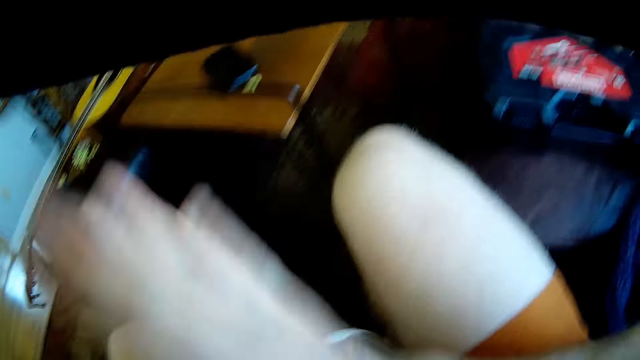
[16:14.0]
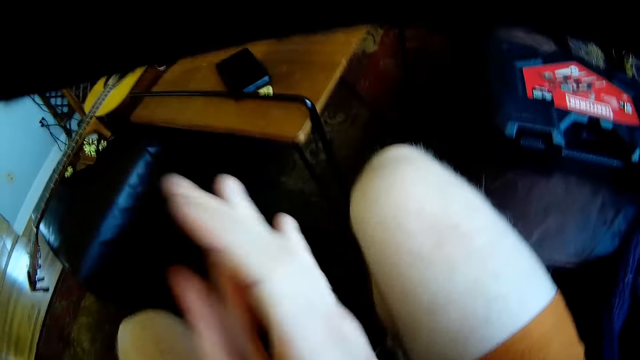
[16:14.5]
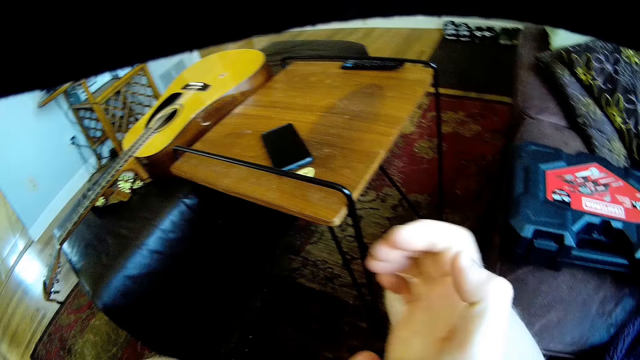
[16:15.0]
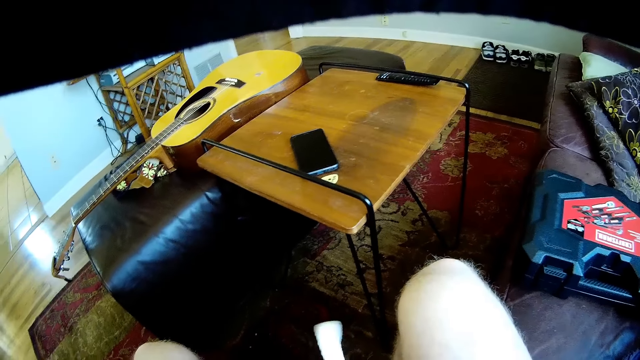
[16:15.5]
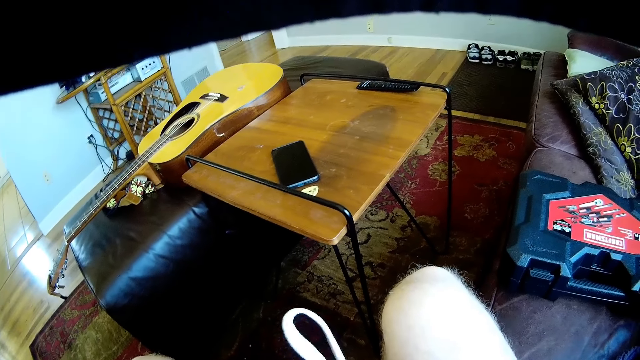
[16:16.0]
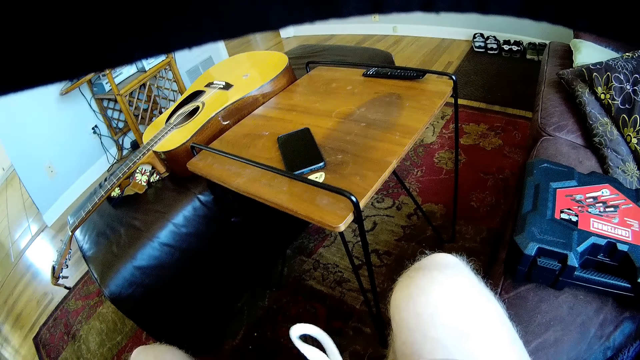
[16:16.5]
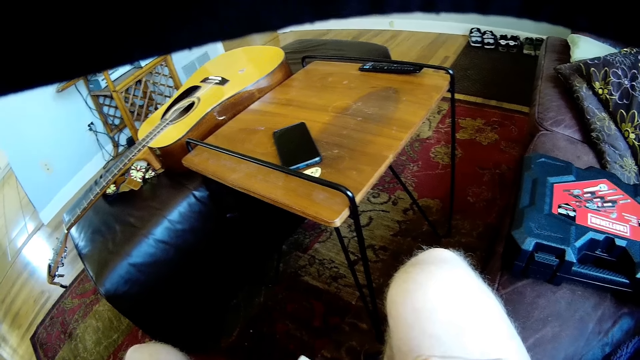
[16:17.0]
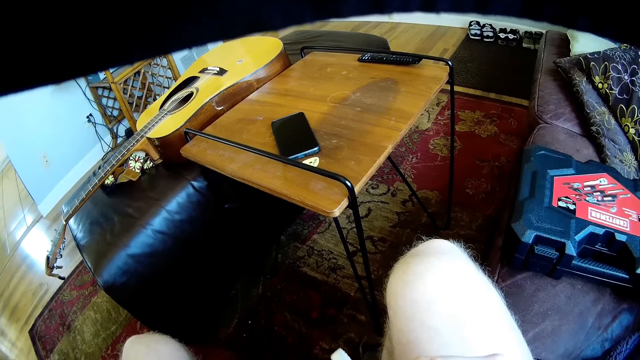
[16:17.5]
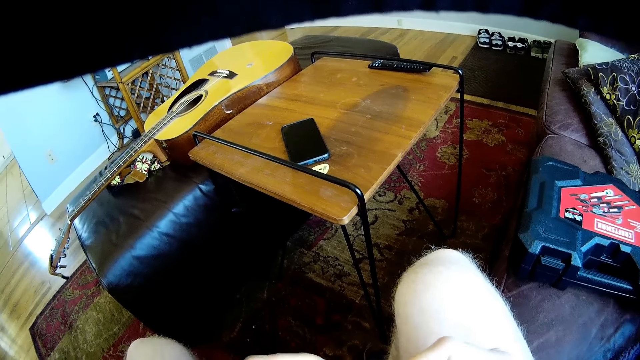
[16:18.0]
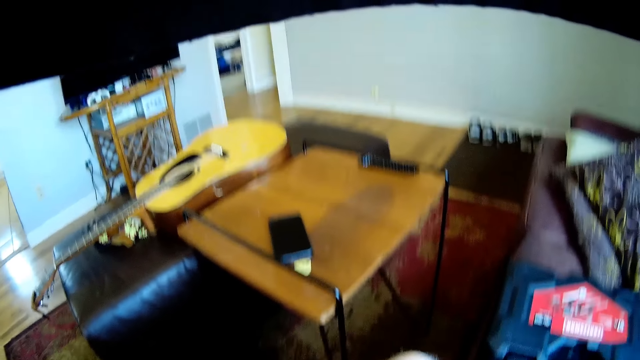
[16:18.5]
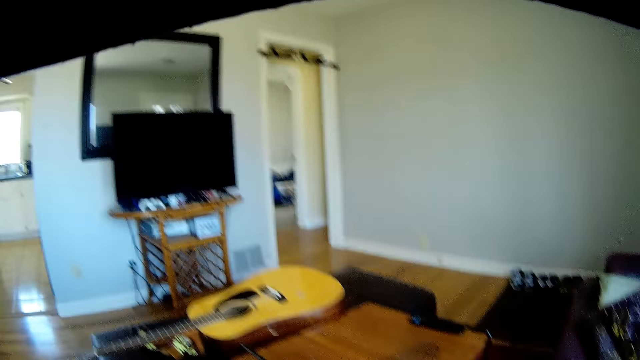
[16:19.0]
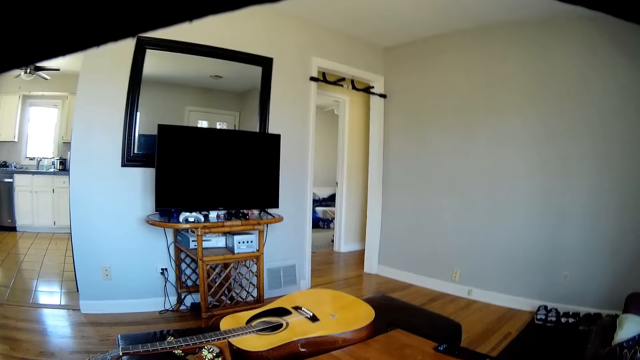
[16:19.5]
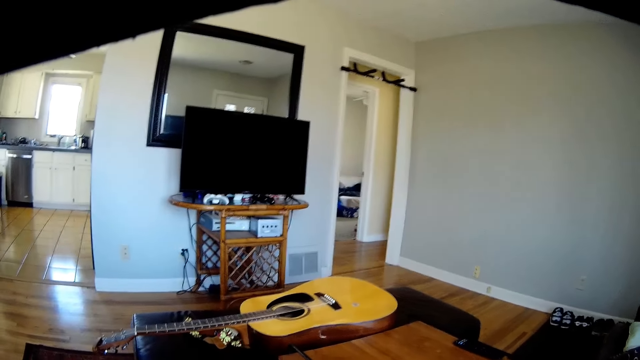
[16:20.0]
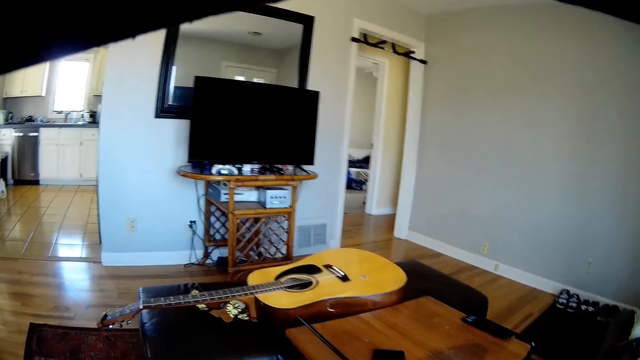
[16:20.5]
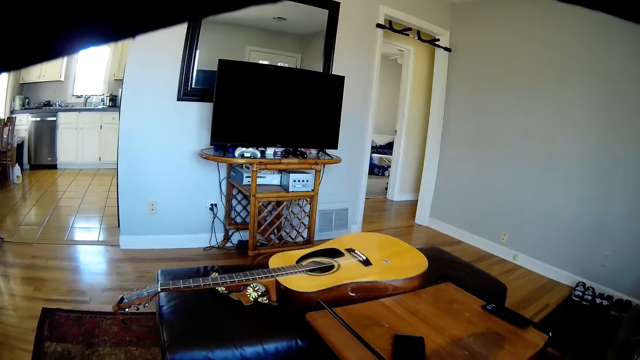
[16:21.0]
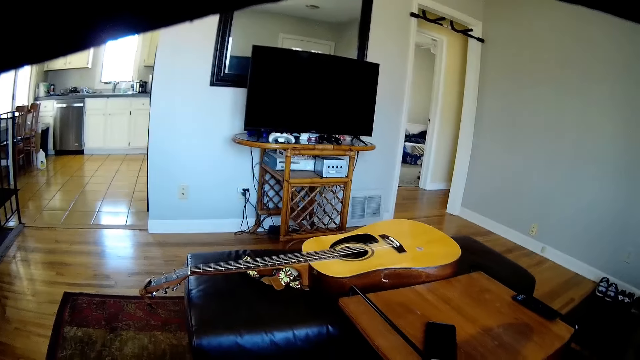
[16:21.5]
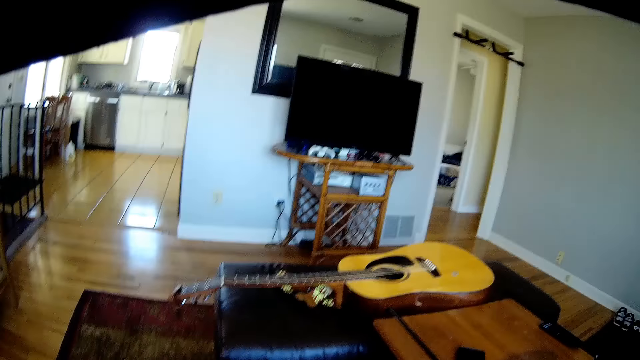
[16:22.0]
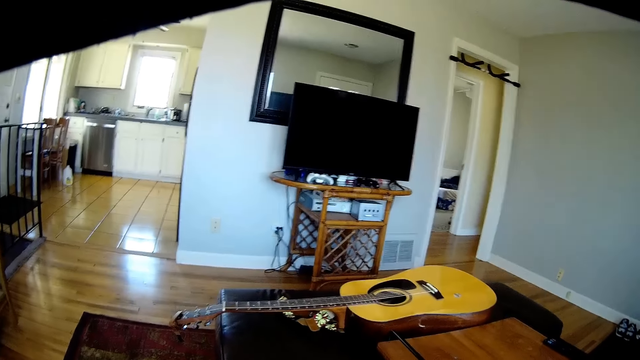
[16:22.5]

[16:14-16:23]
The camera wearer looks on the floor. They look at the TV.

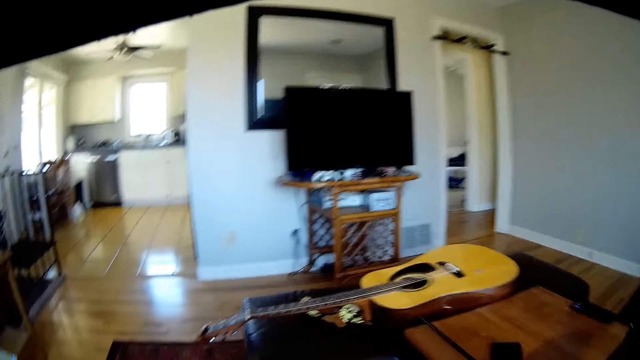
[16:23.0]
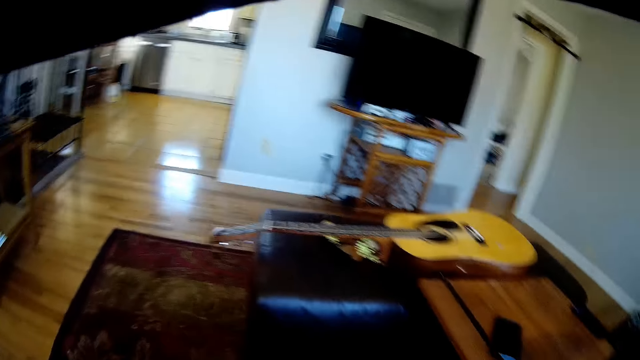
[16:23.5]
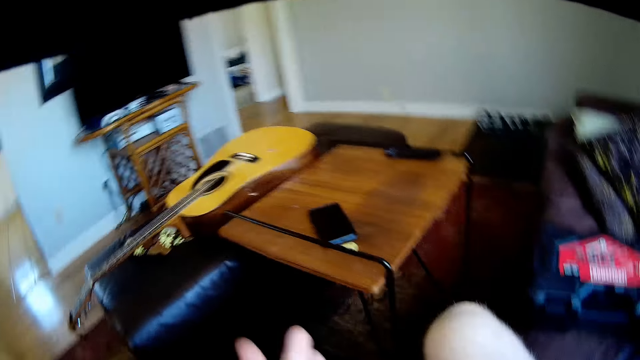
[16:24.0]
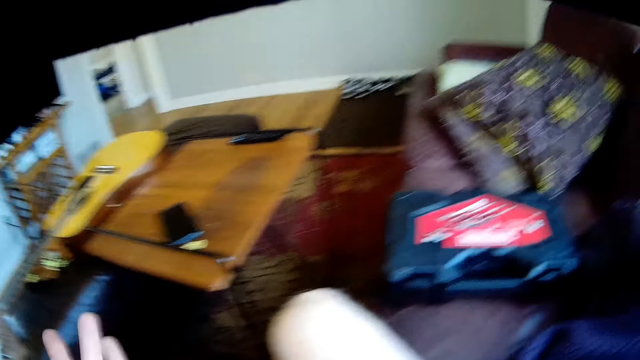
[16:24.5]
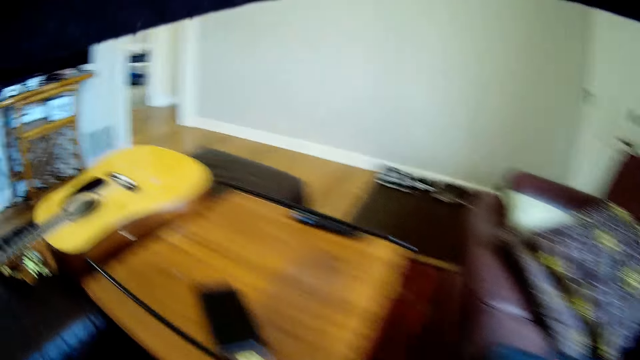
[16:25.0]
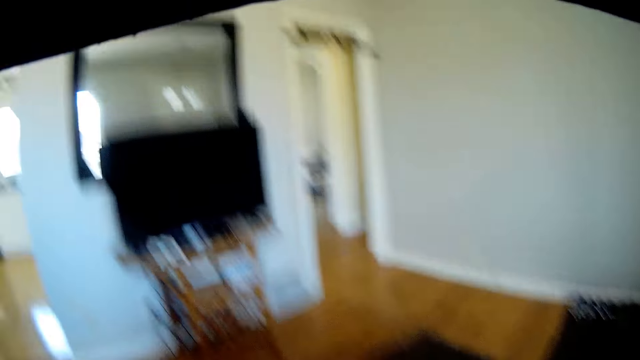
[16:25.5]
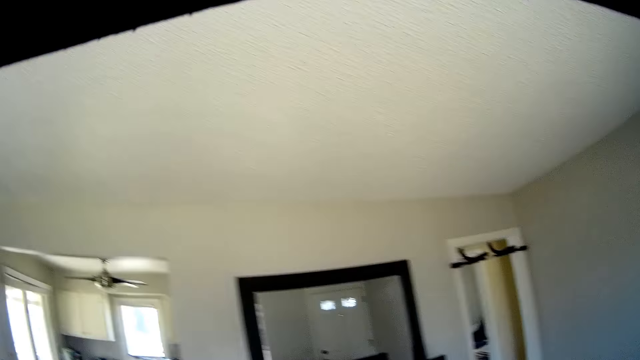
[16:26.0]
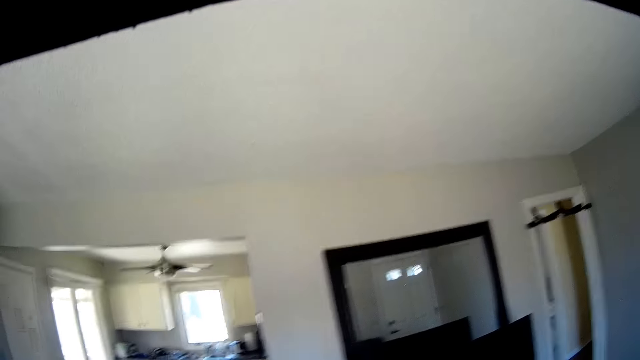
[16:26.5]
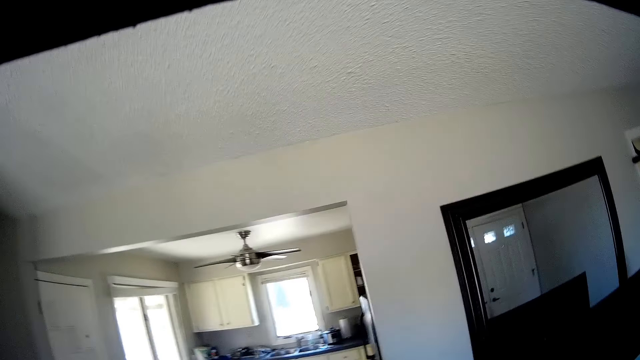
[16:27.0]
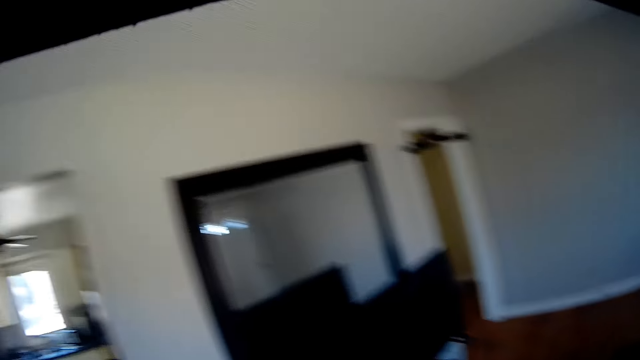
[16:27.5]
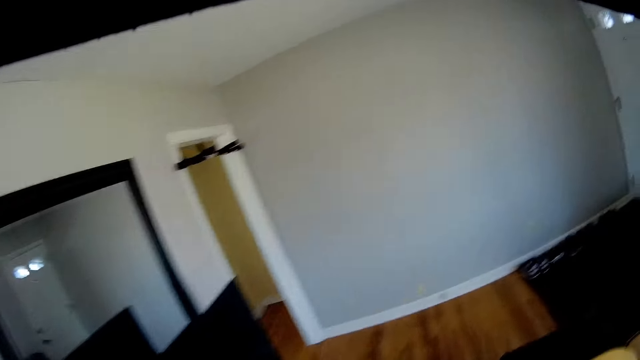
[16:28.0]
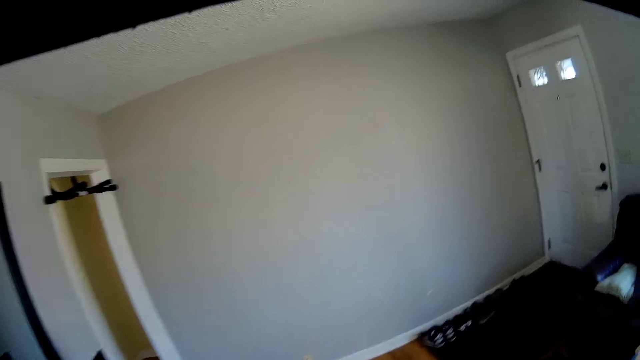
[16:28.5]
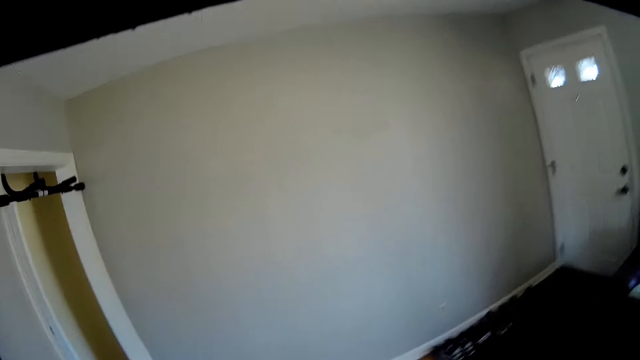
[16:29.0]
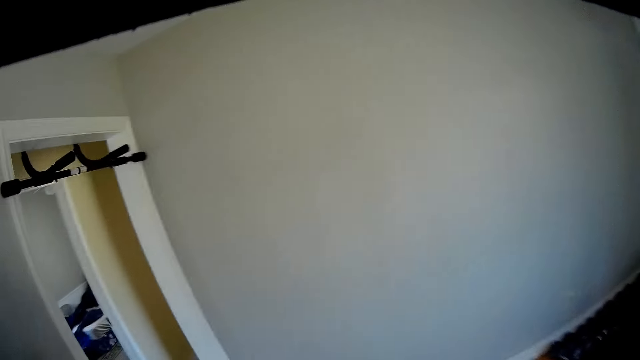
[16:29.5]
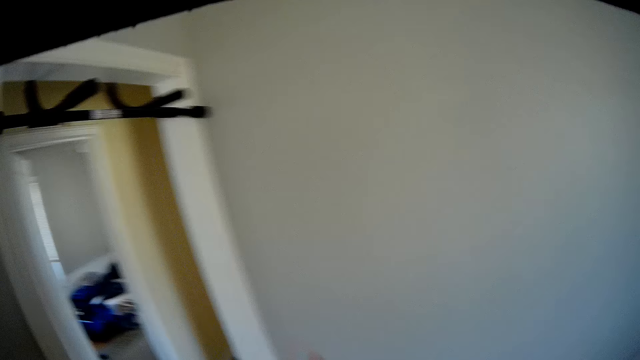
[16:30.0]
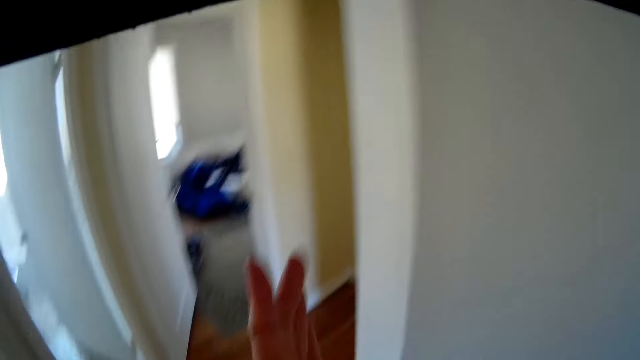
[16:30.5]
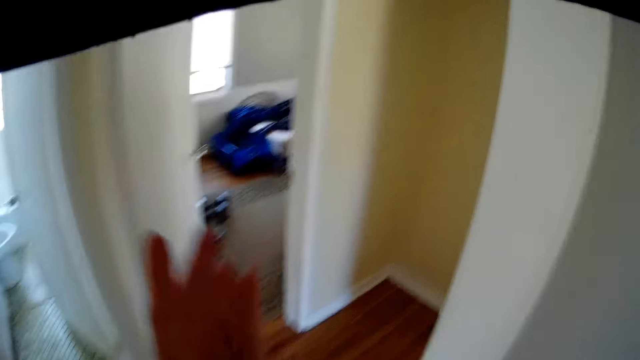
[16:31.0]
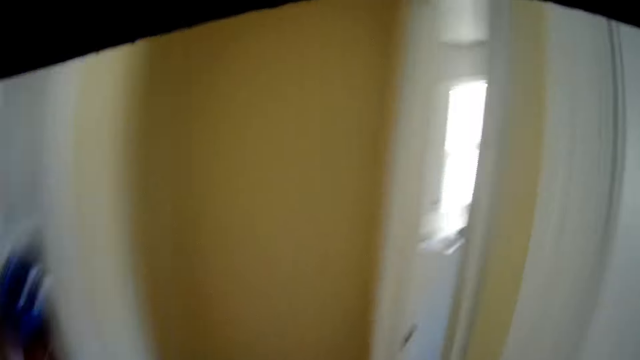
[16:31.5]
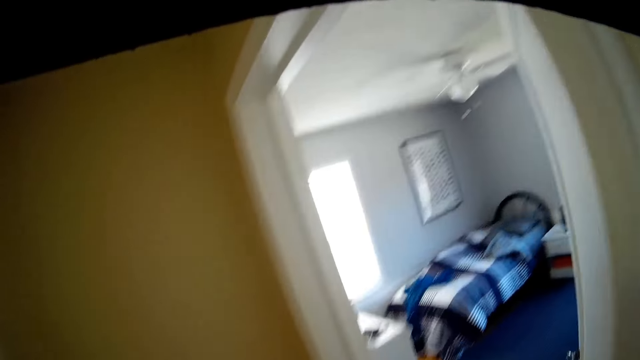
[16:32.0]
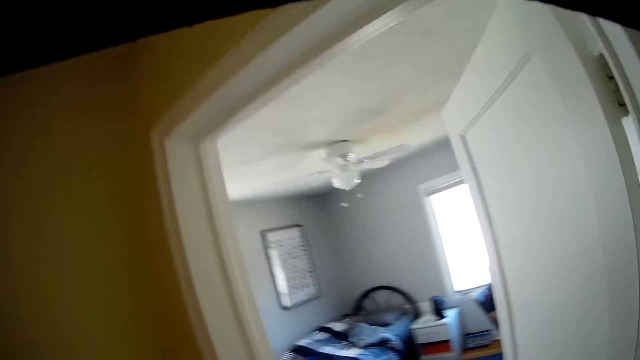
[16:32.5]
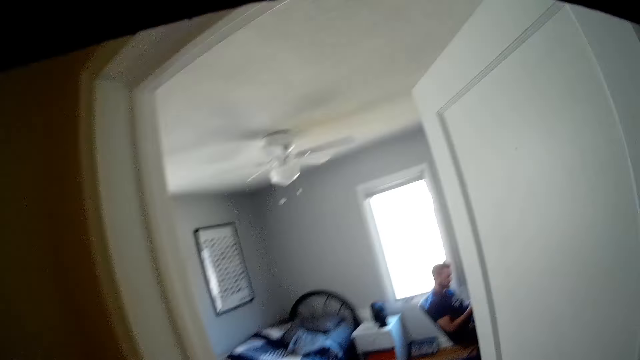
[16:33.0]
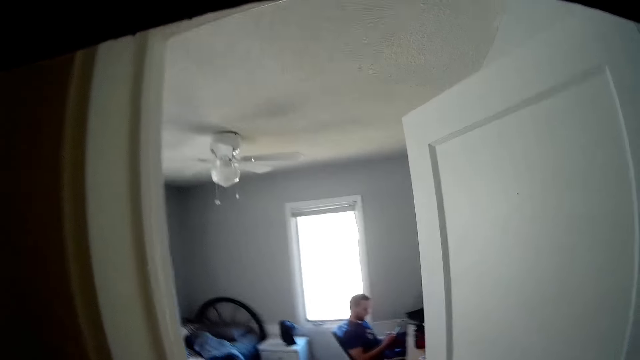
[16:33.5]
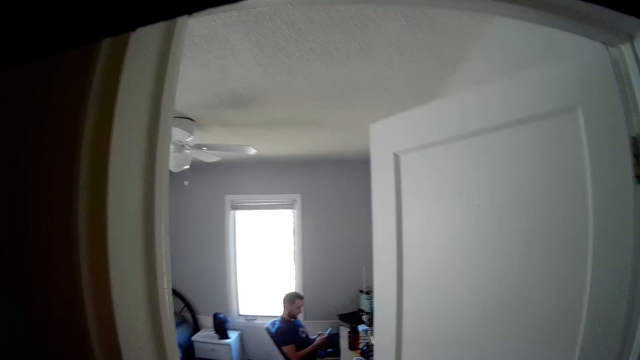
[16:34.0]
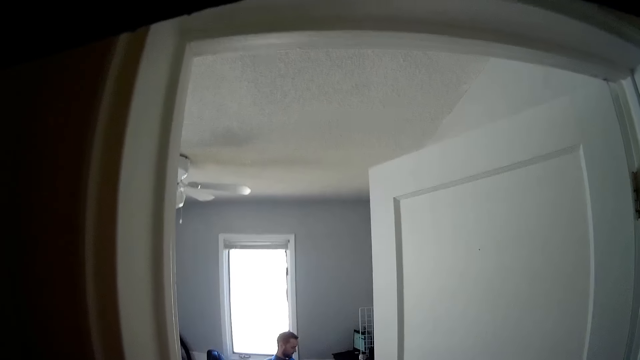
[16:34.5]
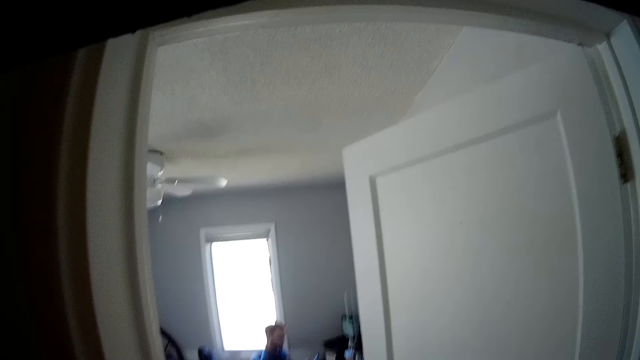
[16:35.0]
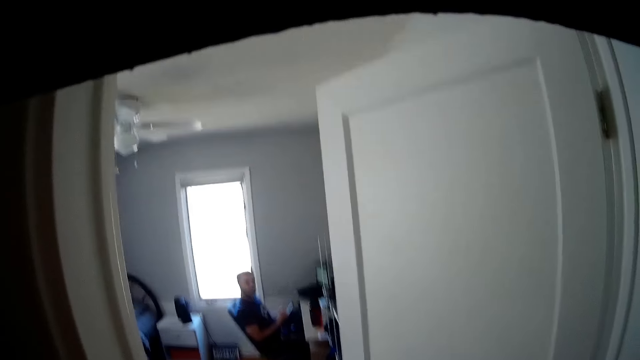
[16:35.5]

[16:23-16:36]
The camera wearer rubs the hands. They walk to the front of a room.
